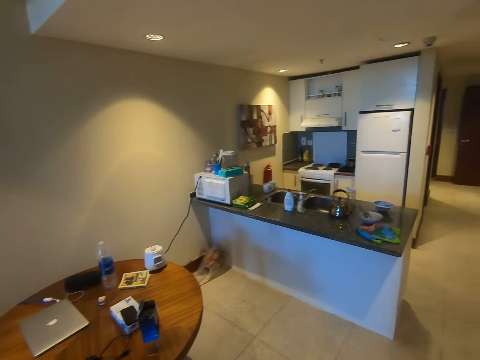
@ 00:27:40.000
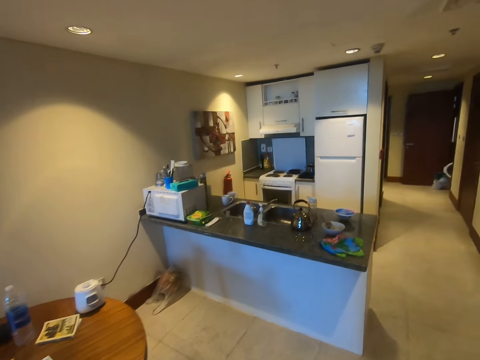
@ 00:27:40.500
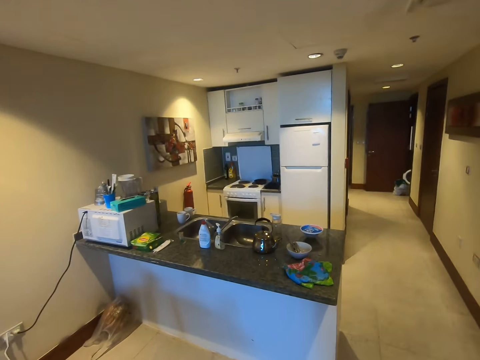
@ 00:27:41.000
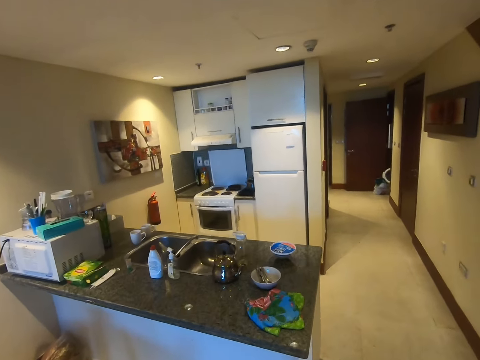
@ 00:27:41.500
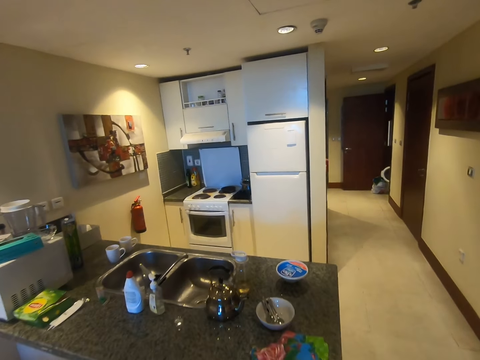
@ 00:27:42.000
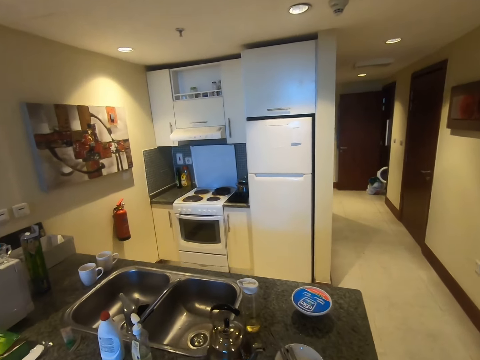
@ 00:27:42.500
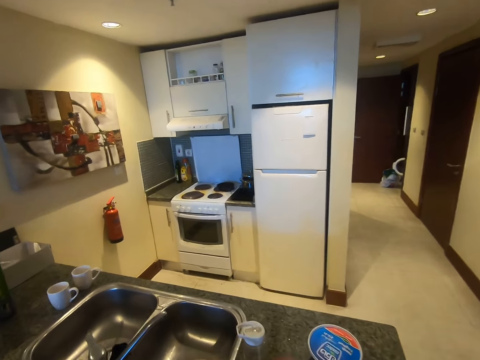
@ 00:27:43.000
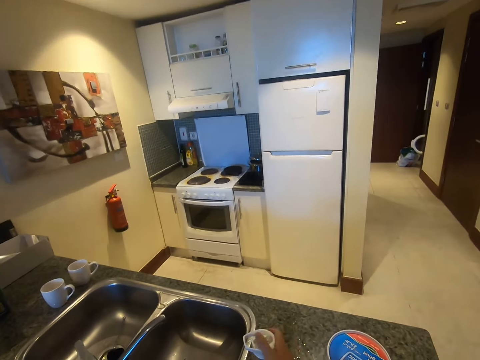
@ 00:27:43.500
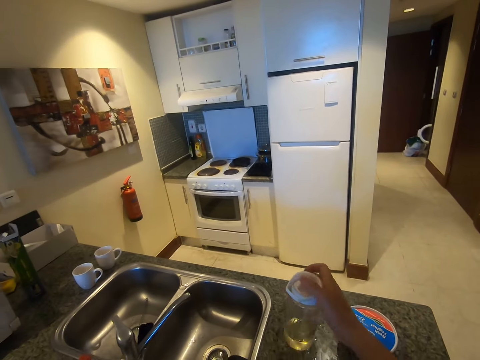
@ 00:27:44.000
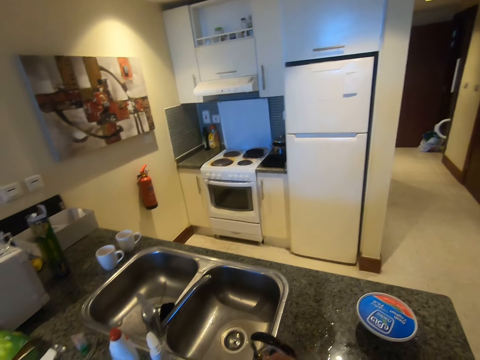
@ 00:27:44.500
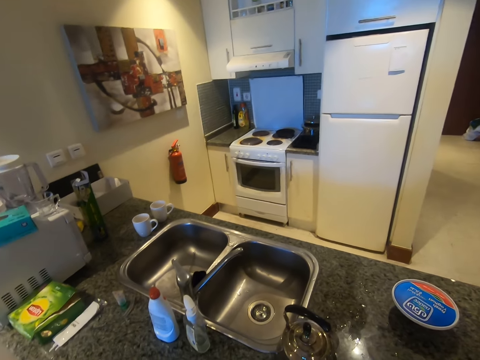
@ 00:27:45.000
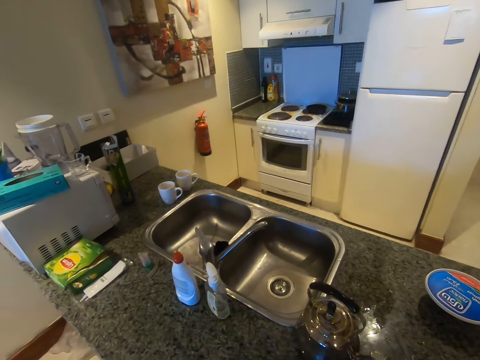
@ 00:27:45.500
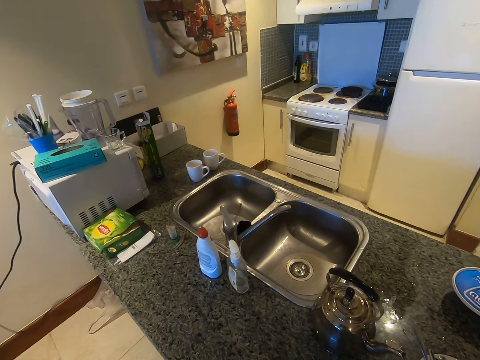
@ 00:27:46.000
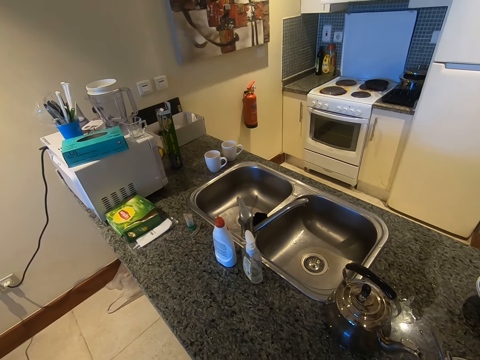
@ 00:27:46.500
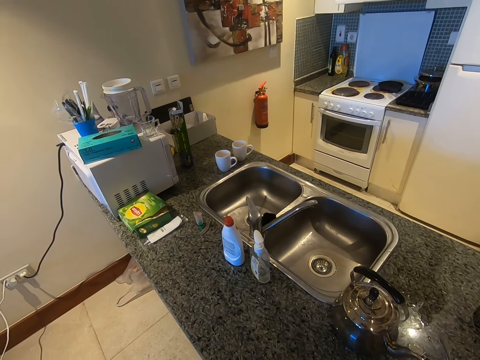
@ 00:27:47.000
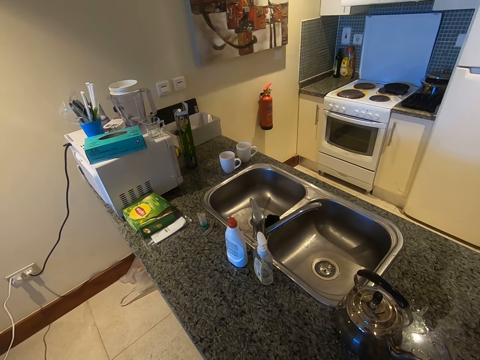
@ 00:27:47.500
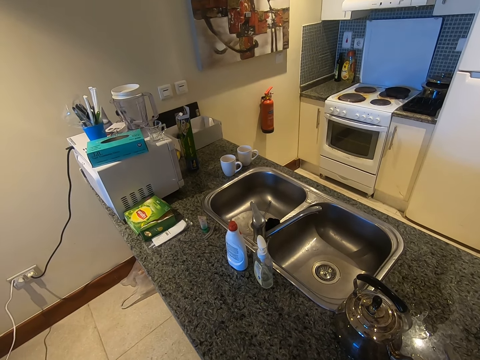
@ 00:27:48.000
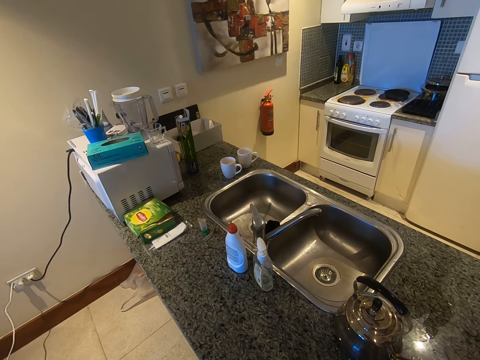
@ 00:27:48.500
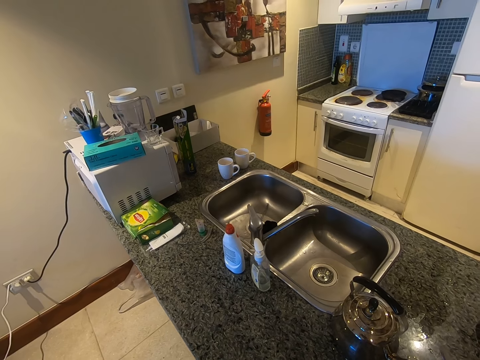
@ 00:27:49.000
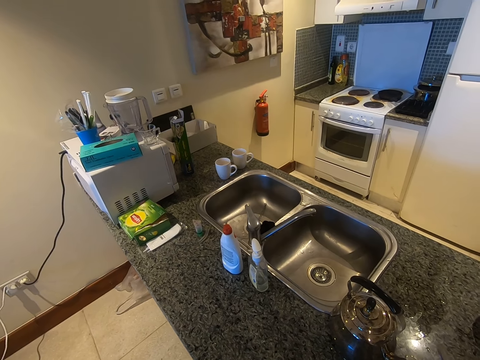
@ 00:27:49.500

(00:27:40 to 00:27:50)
The camera wearer picks up a water bottle.

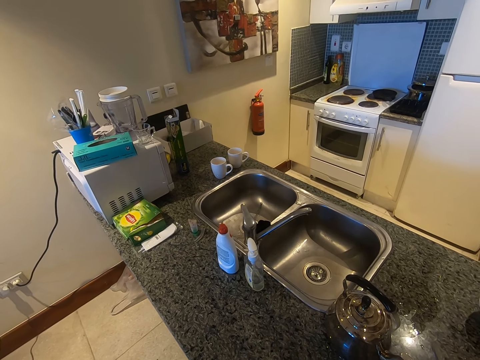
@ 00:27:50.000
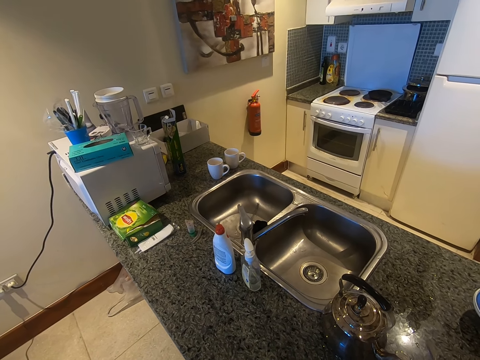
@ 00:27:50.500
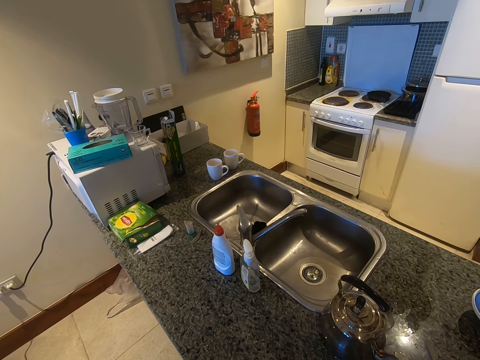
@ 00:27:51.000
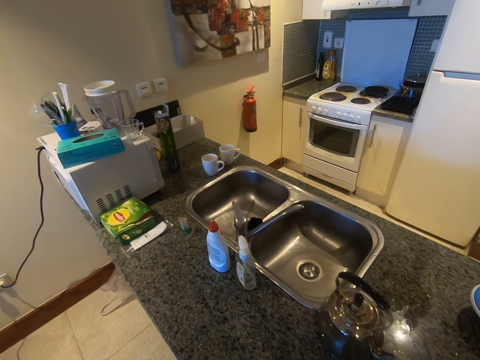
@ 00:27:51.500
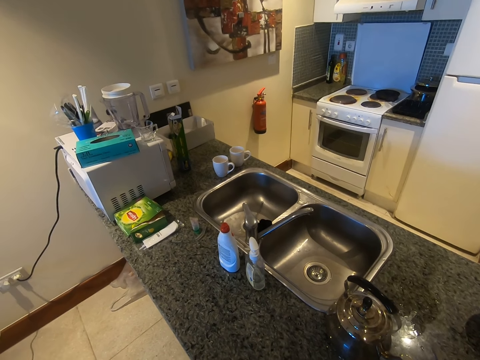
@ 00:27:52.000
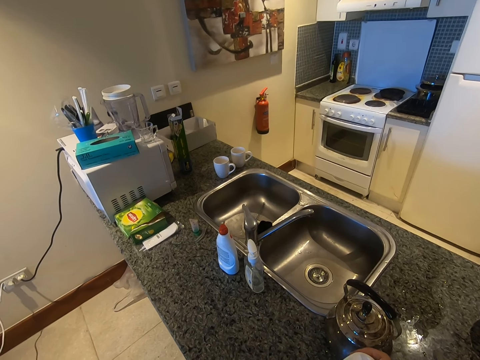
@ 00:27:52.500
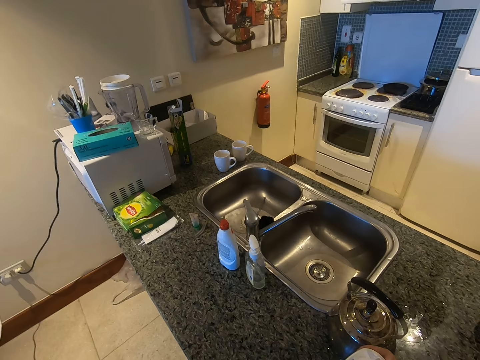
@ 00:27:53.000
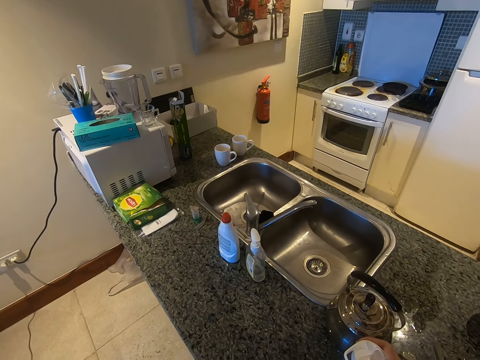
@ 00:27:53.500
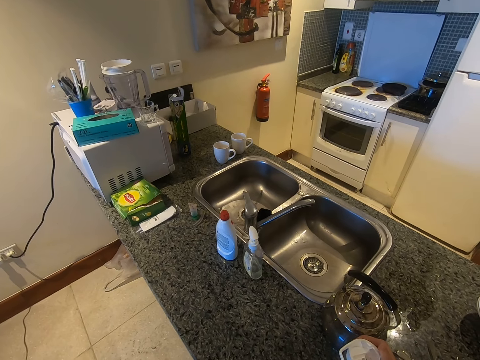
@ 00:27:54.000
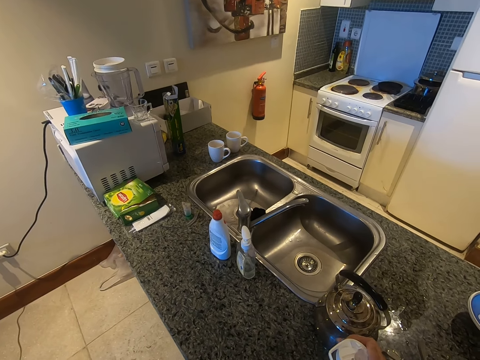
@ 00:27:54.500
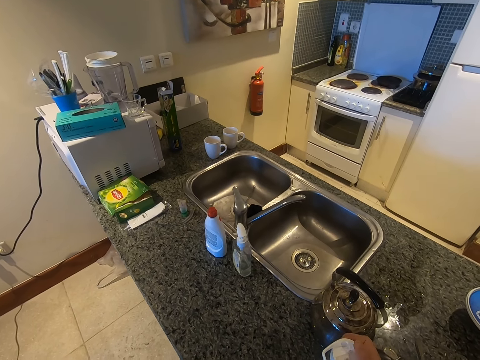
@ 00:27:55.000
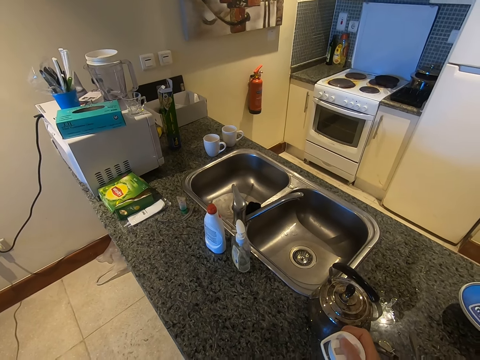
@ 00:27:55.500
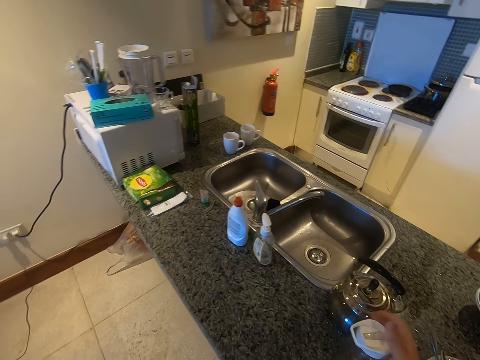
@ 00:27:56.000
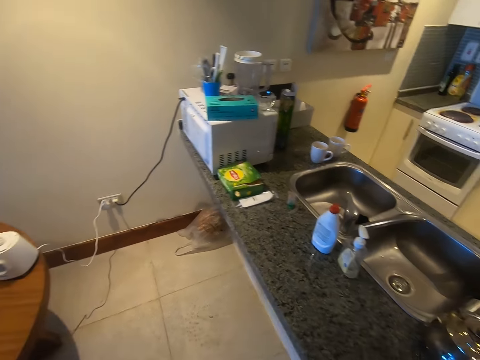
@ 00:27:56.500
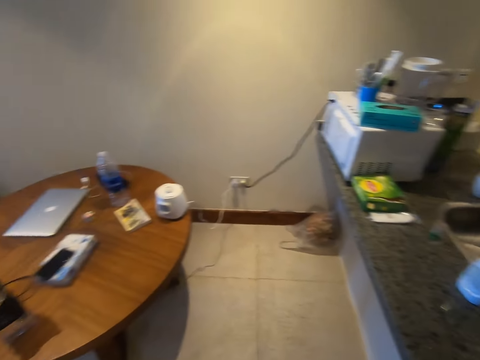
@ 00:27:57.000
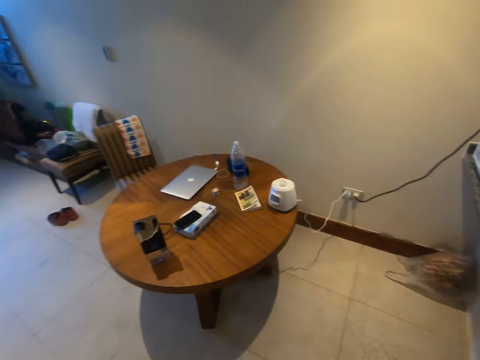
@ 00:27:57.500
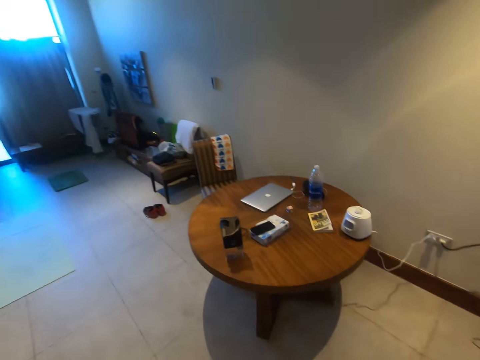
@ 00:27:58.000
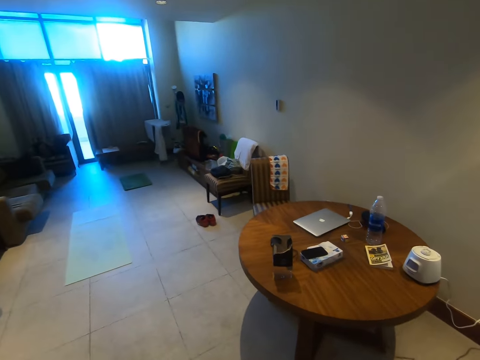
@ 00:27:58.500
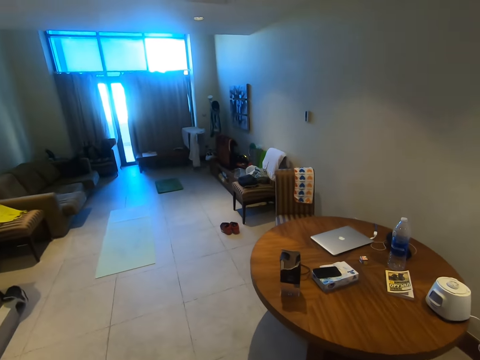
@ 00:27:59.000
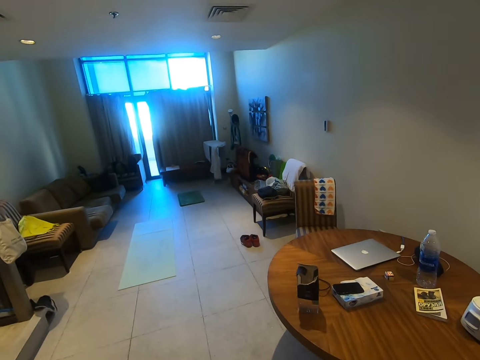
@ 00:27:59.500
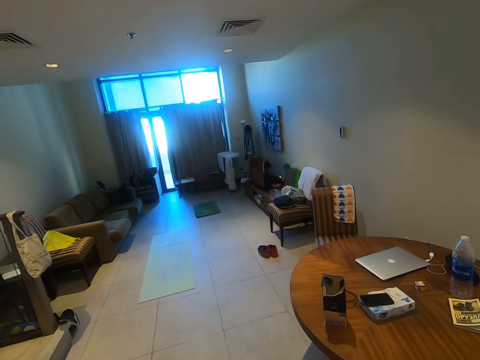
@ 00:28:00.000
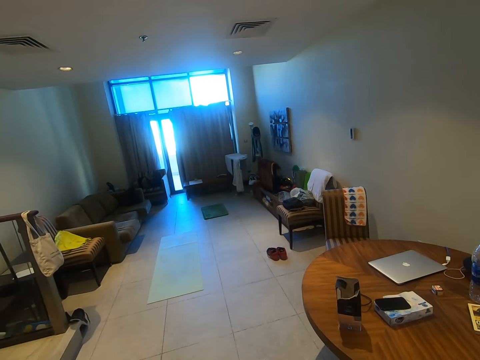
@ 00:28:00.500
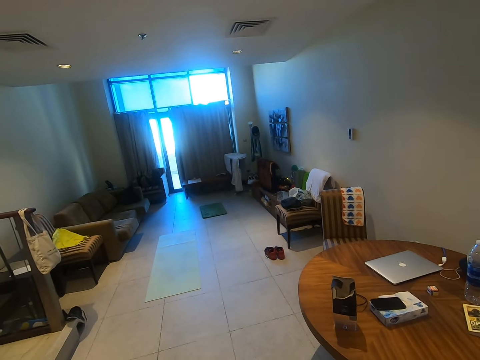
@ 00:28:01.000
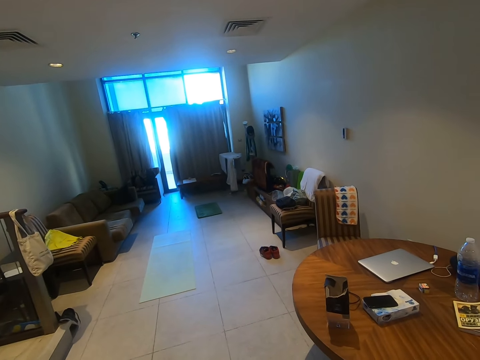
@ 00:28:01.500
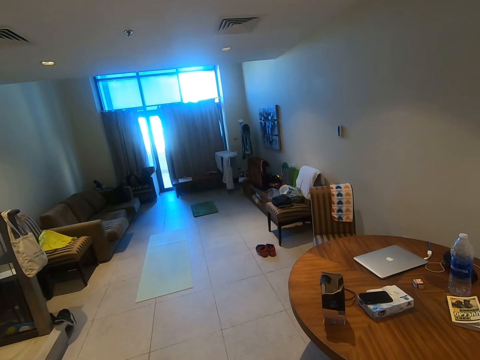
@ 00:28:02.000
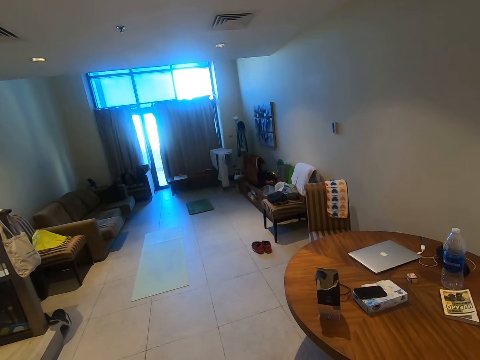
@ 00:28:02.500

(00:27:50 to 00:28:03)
The camera wearer puts the water bottle on the kitchen surface. They walk around the room.

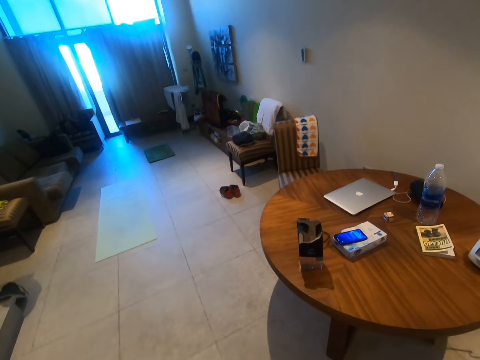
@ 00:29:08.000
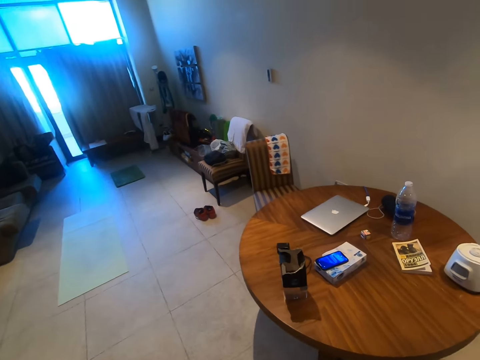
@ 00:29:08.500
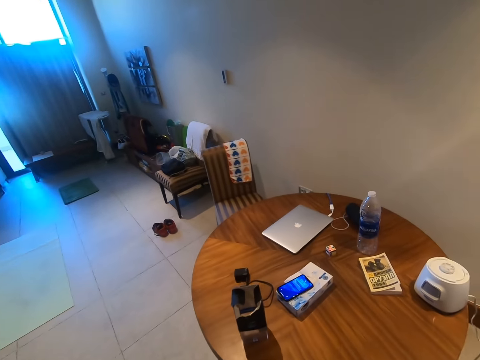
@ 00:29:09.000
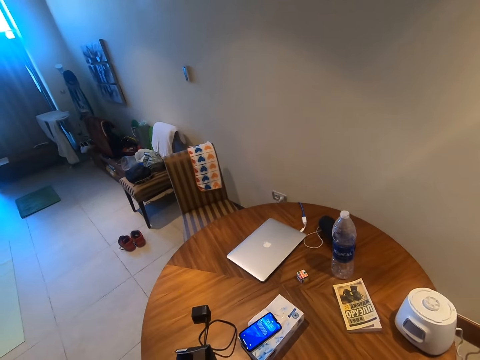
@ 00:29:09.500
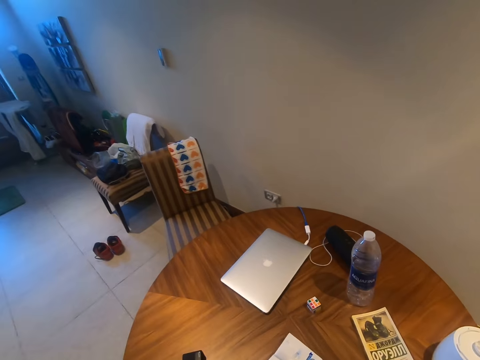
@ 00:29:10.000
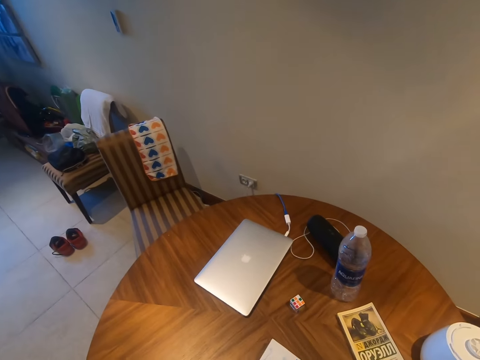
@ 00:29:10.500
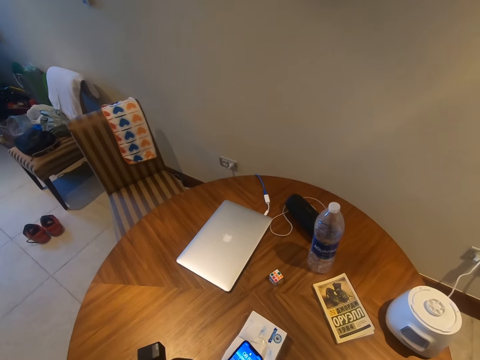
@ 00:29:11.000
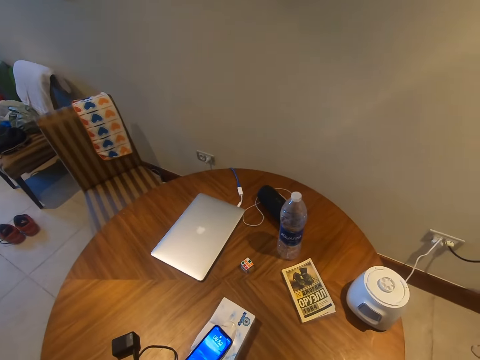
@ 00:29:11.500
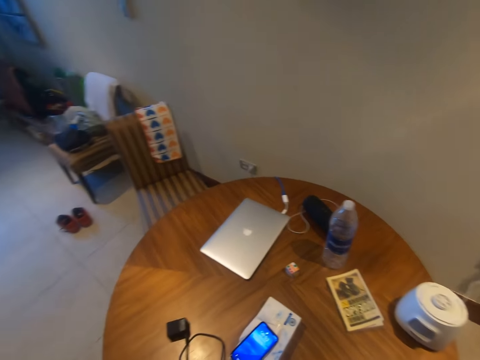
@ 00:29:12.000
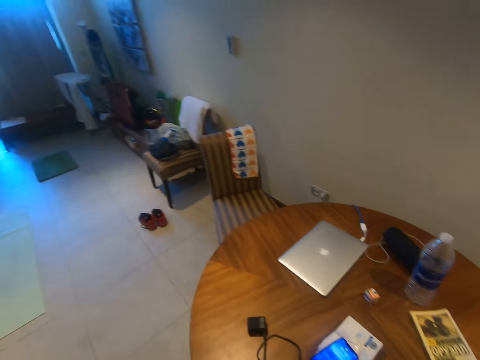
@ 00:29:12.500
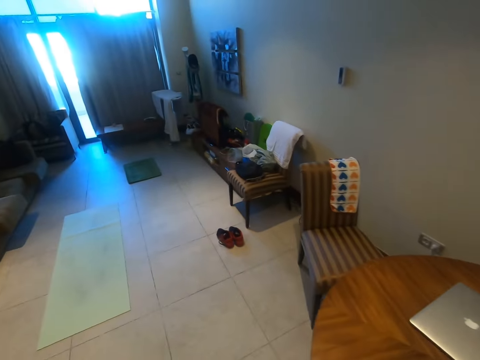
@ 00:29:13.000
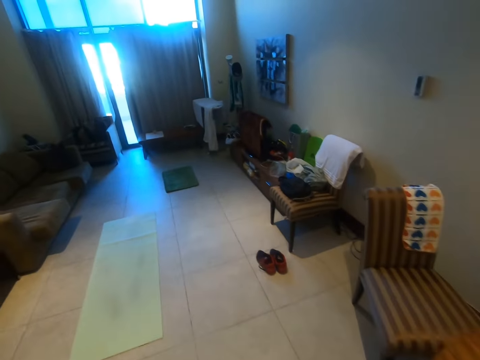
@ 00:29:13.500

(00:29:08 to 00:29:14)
The camera wearer operates his phone.
